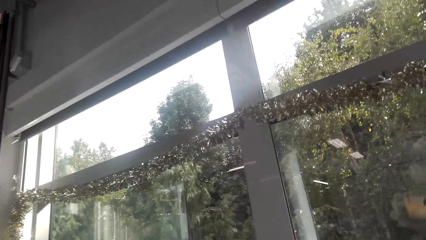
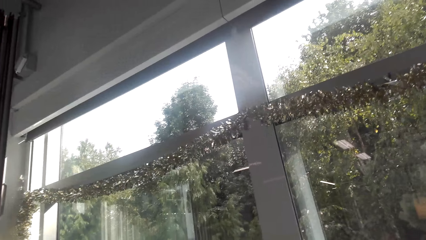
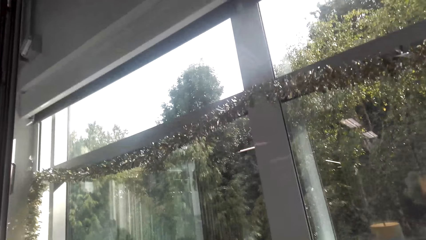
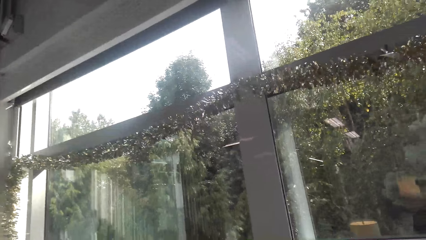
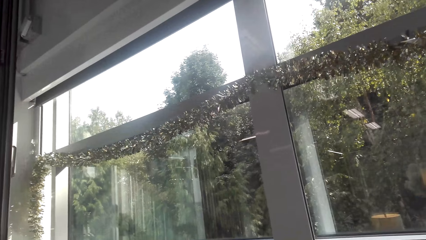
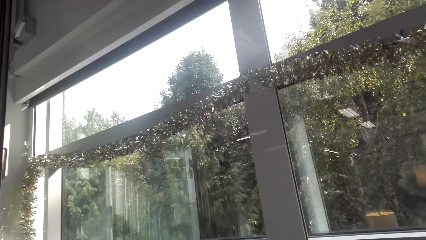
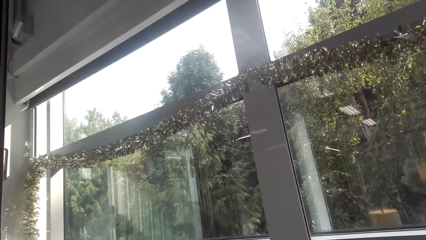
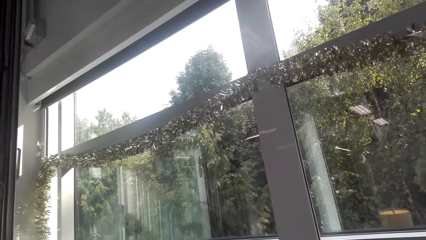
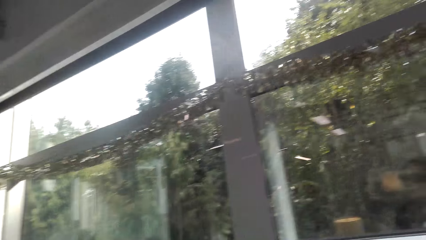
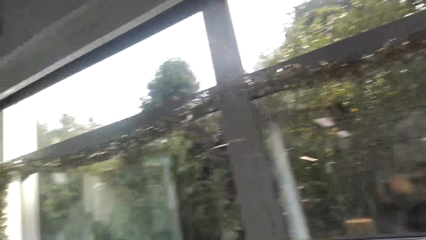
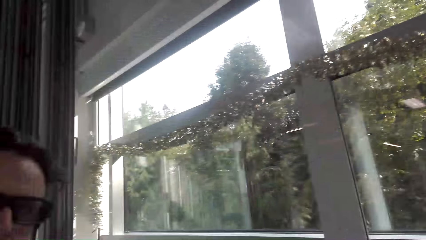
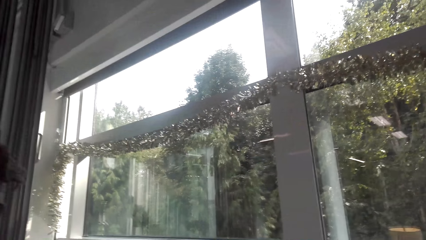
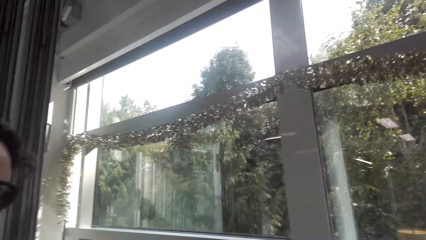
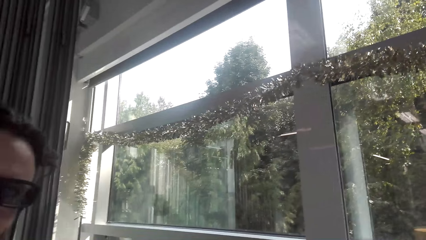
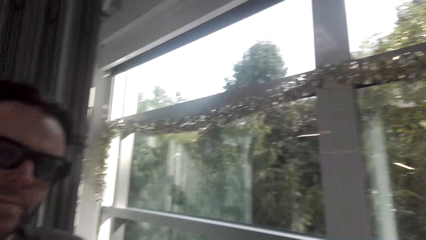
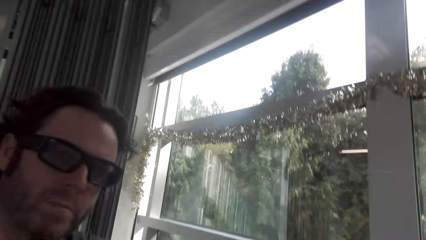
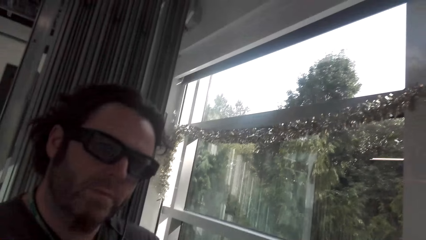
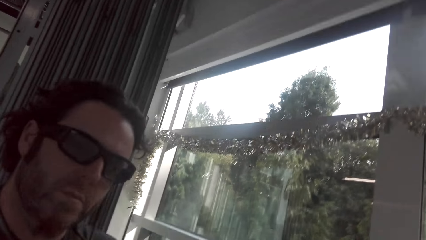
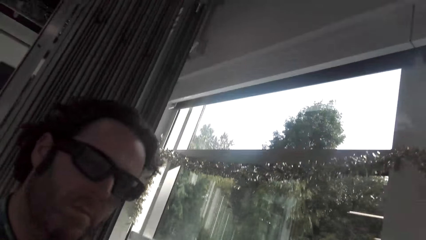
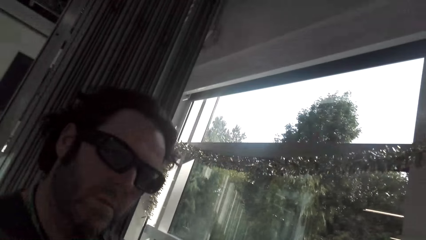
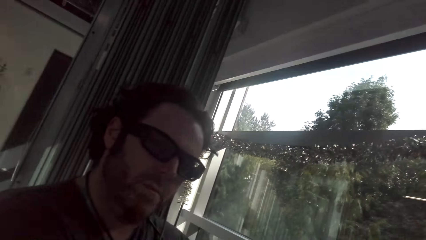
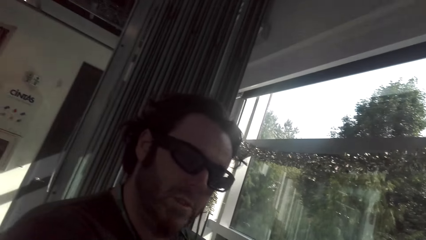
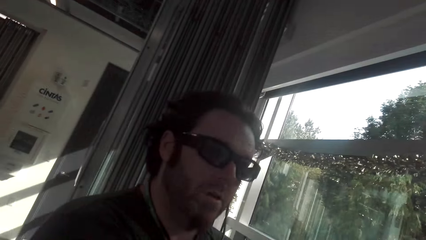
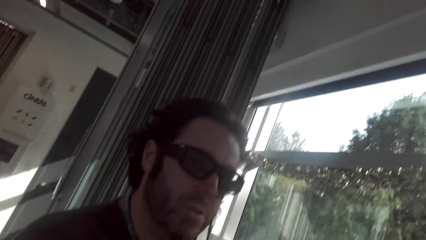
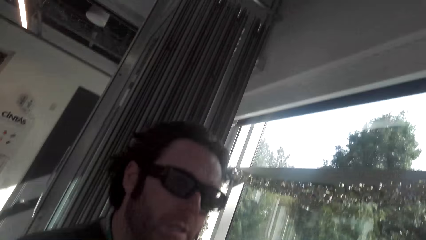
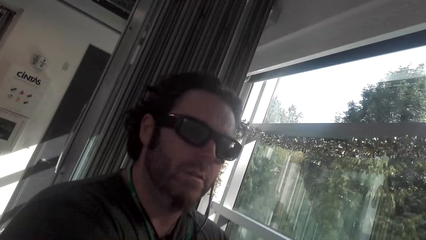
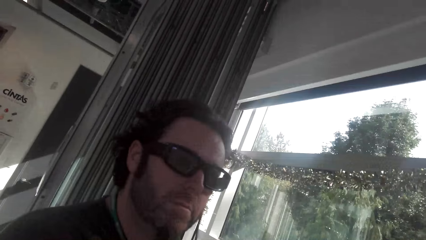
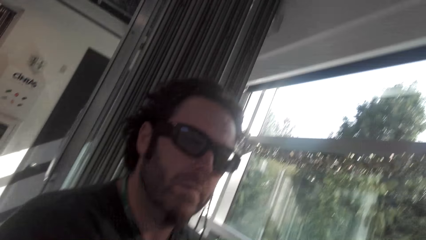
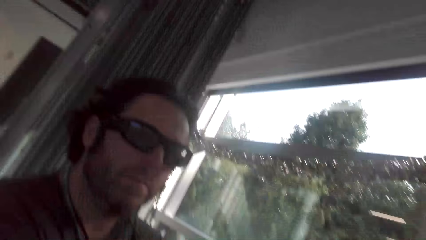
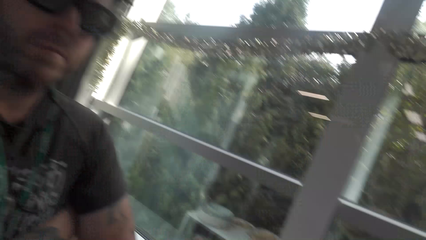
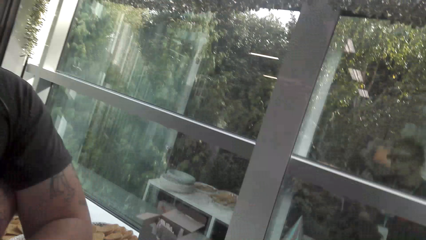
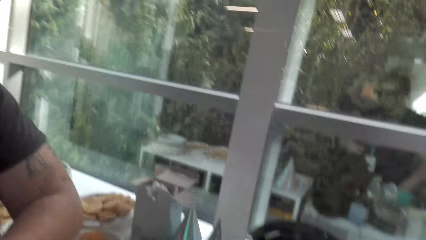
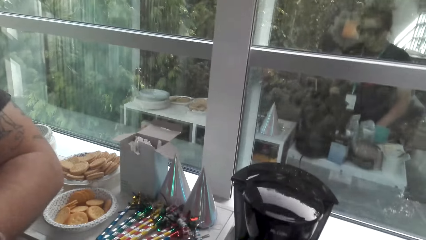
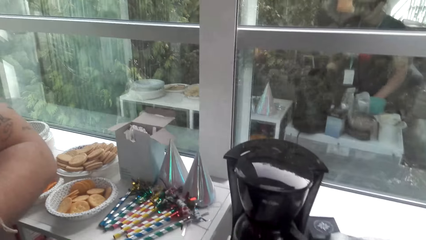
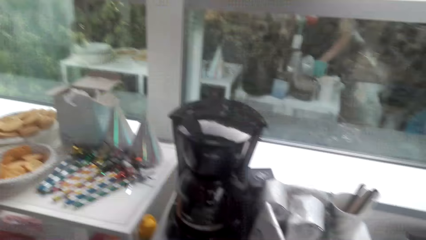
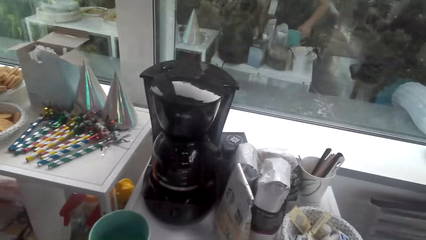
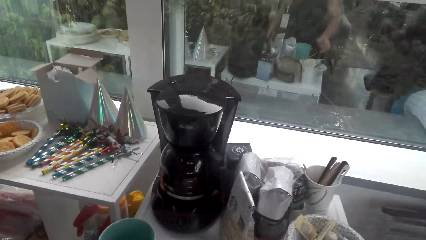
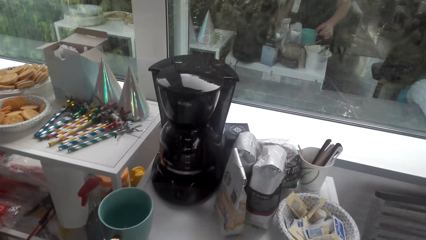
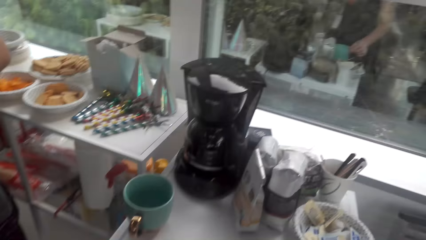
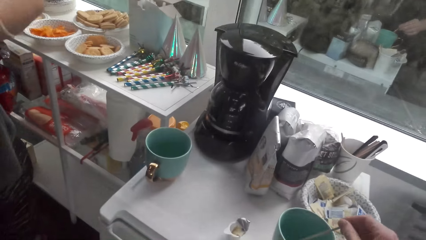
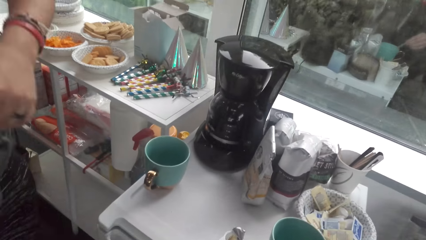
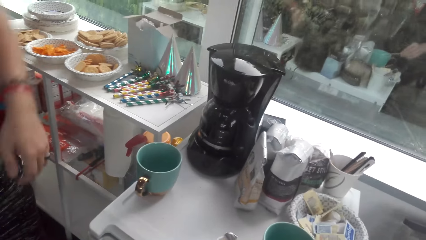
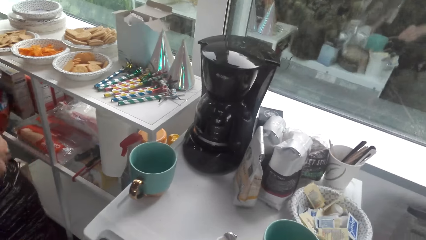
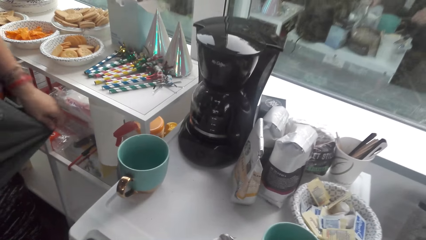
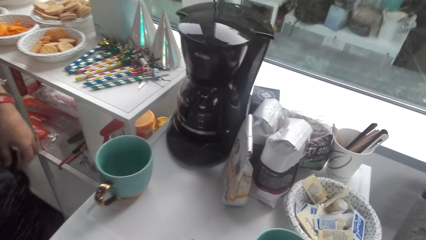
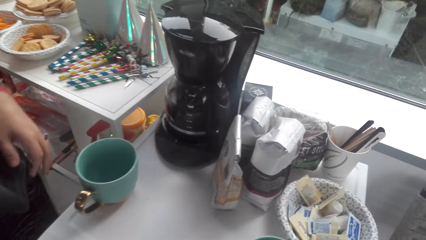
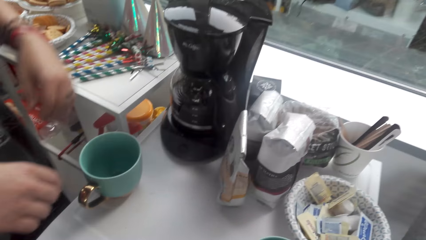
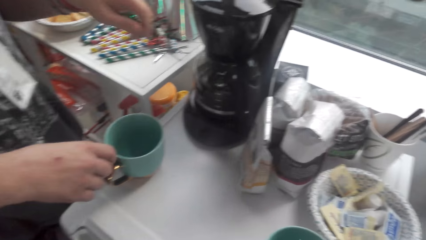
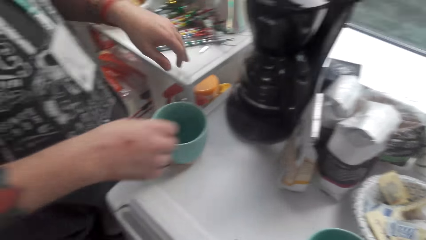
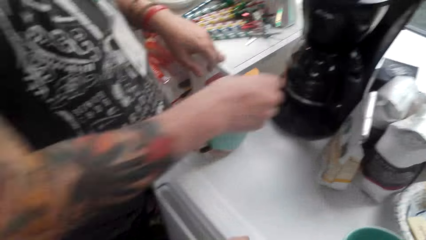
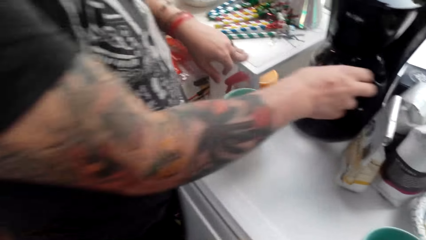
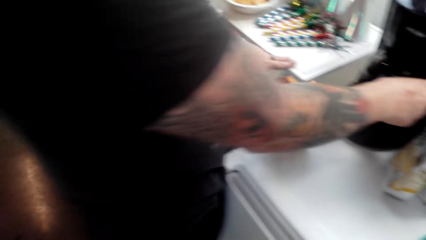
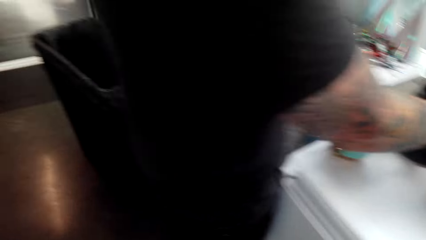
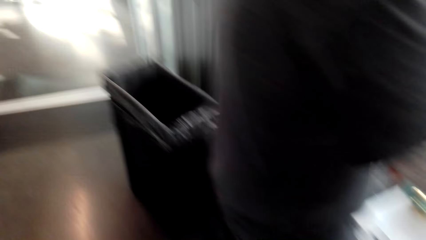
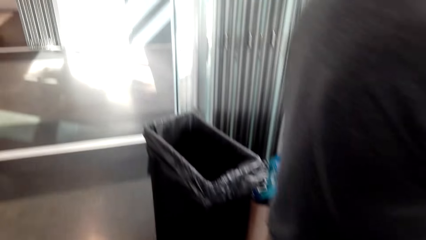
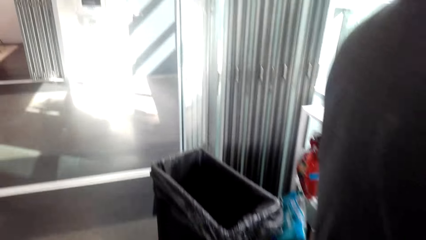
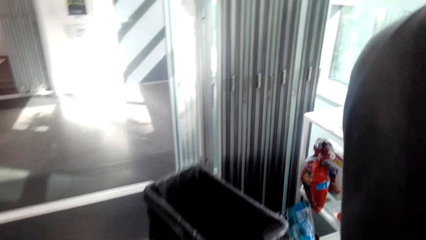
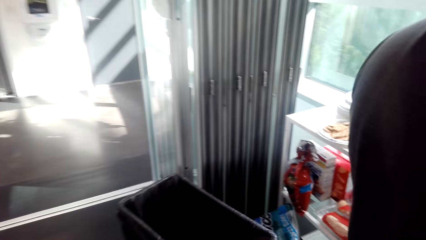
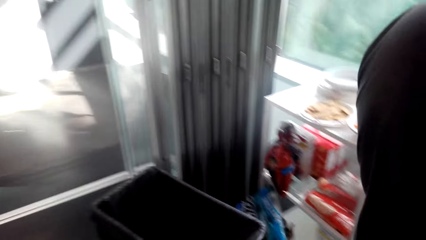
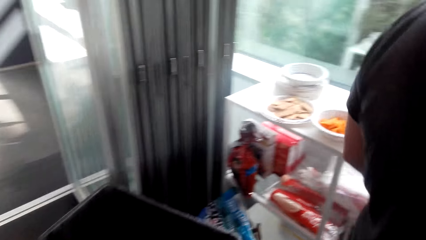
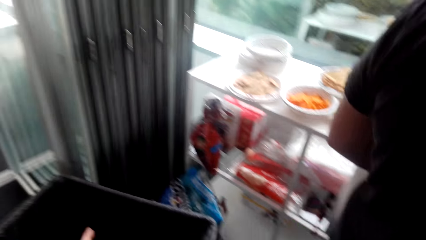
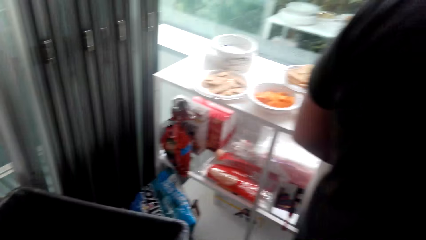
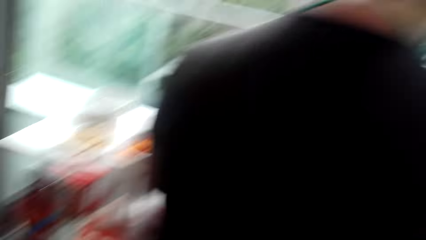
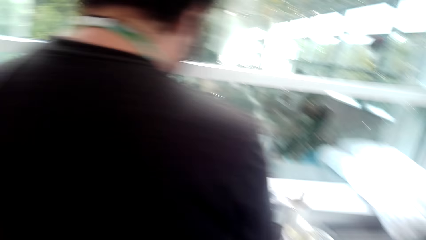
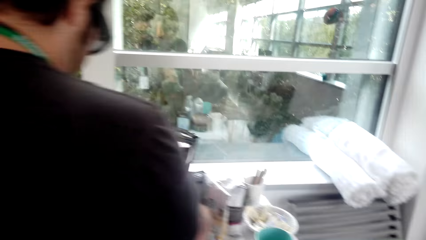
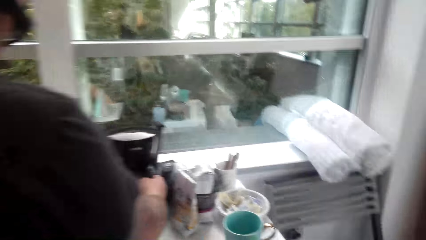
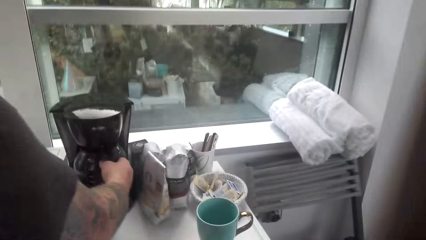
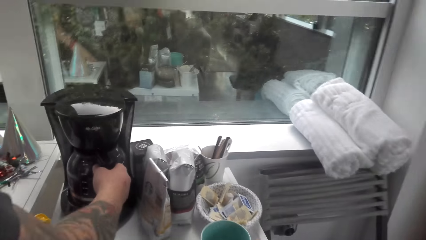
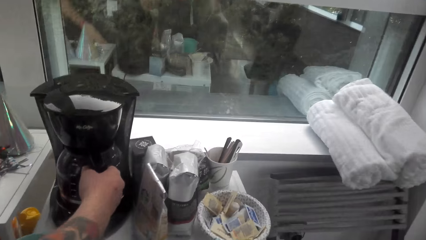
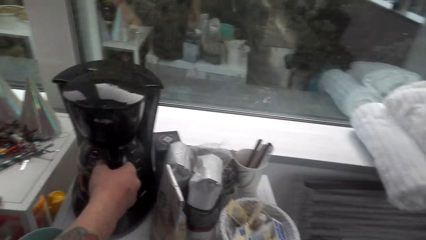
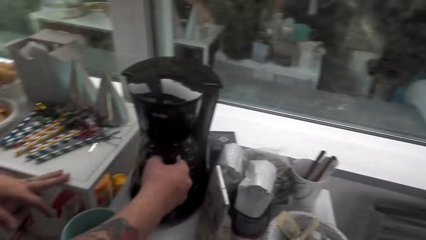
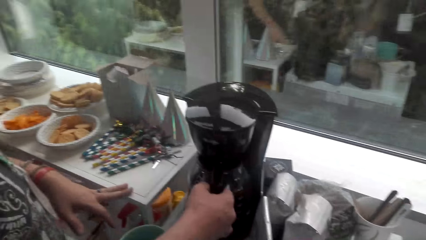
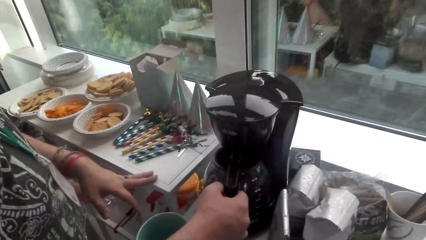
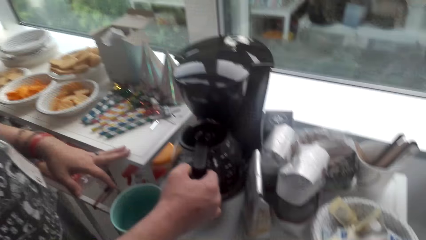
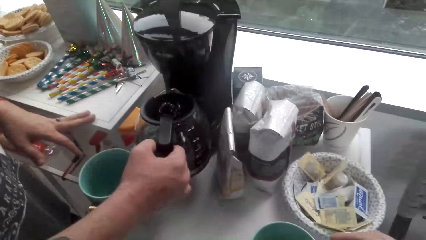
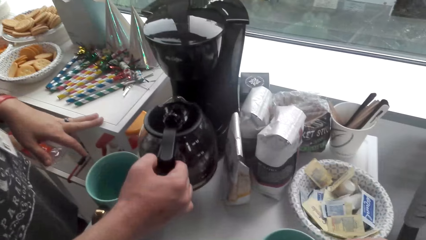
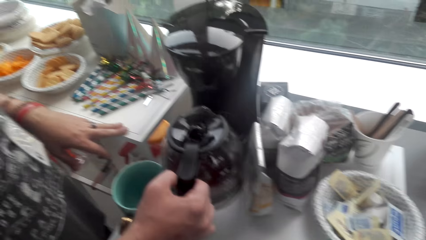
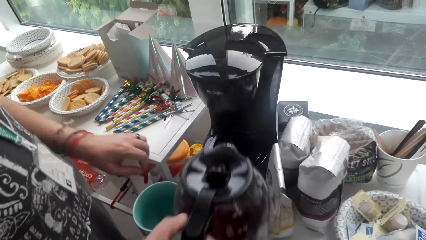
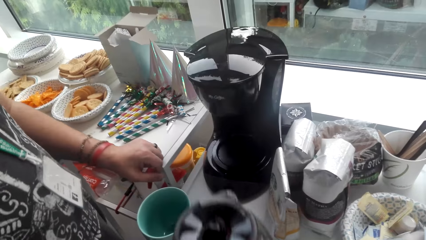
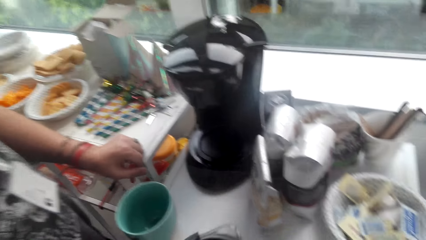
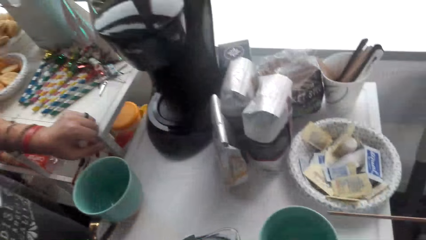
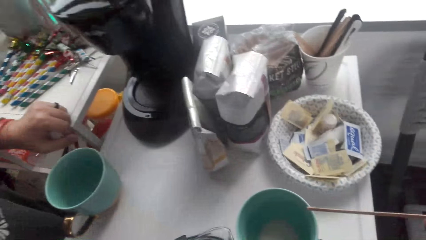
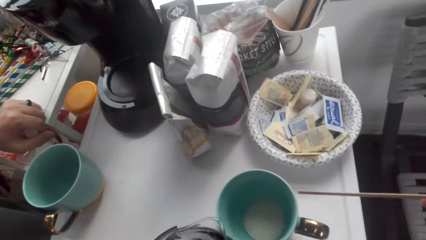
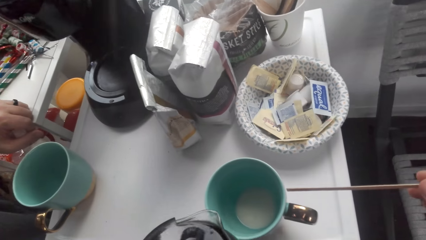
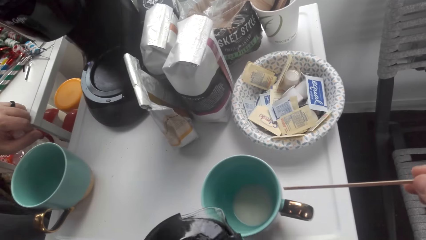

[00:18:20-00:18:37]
The camera wearer converses with a man. The man converses with the camera wearer. The camera wearer picks up the cup, walks around the man, and converses with the man. The man picks up the coffee jar.
